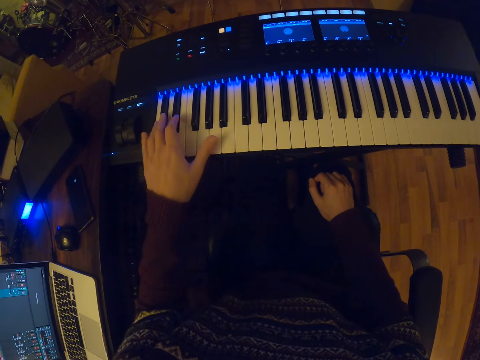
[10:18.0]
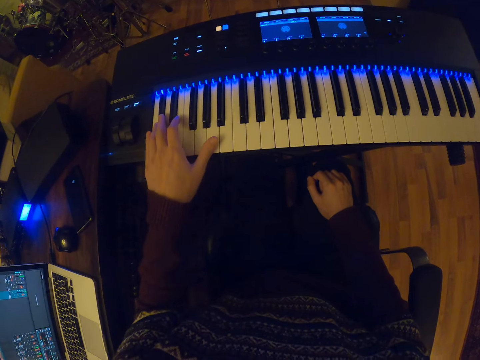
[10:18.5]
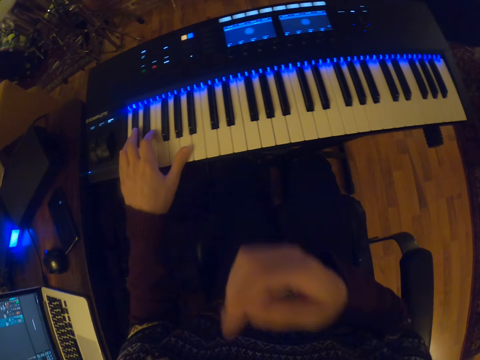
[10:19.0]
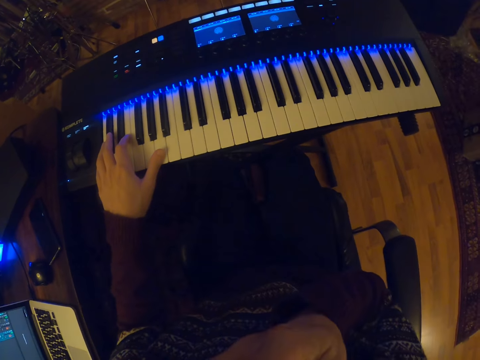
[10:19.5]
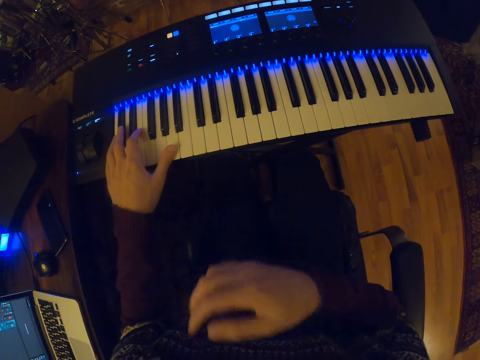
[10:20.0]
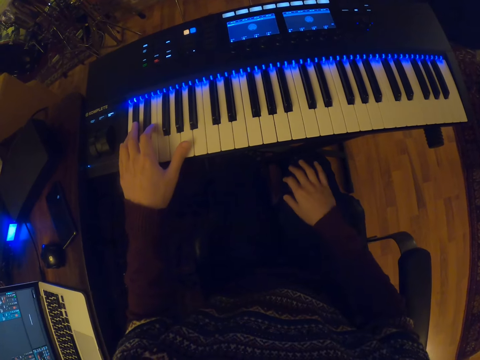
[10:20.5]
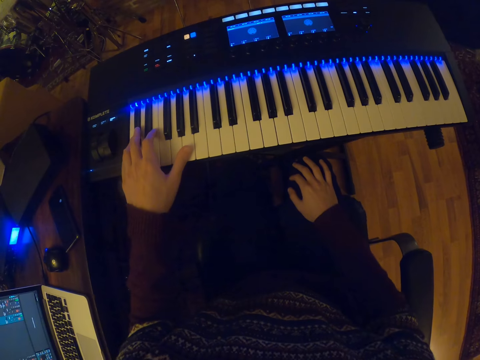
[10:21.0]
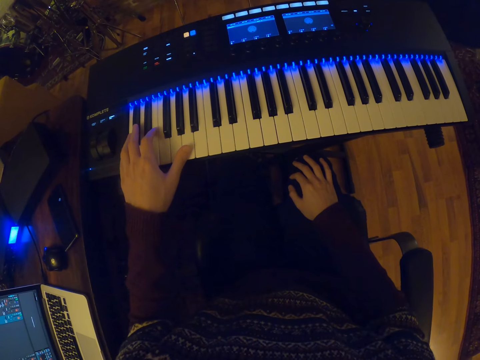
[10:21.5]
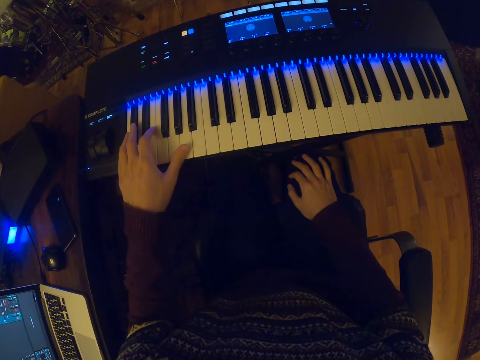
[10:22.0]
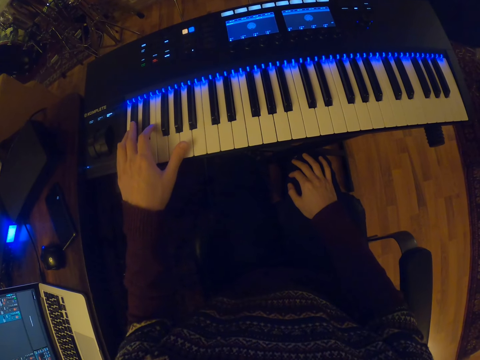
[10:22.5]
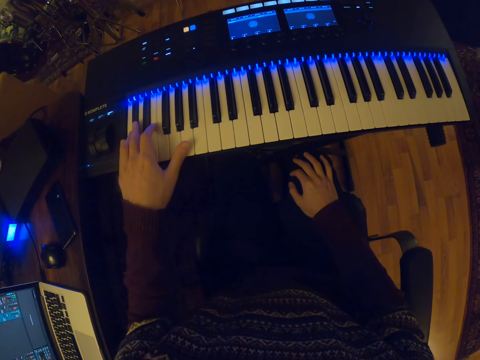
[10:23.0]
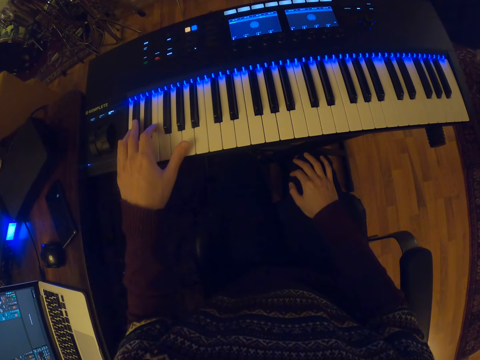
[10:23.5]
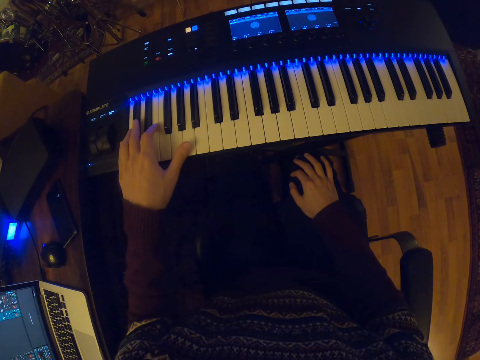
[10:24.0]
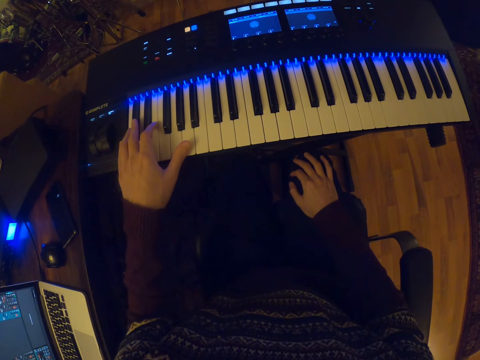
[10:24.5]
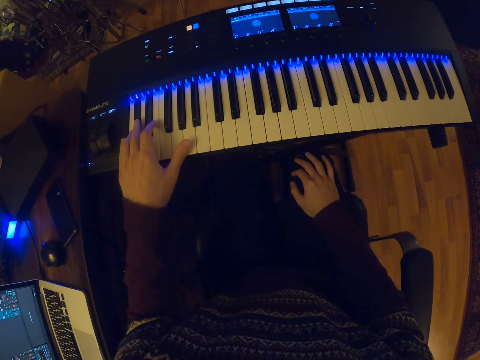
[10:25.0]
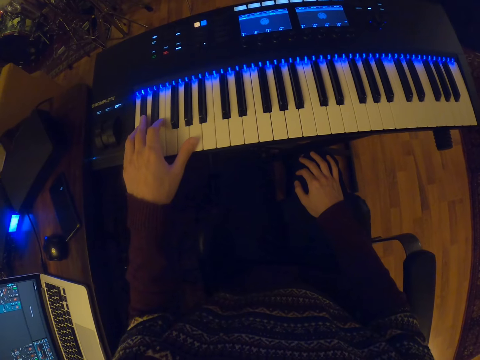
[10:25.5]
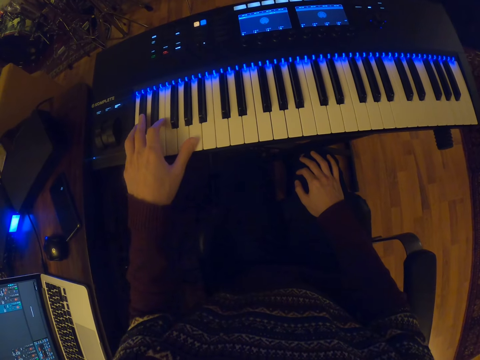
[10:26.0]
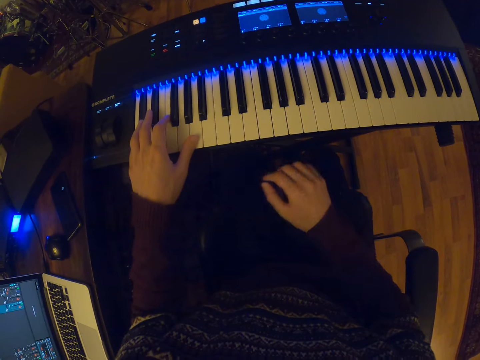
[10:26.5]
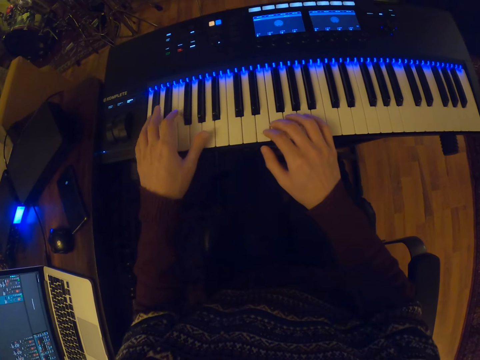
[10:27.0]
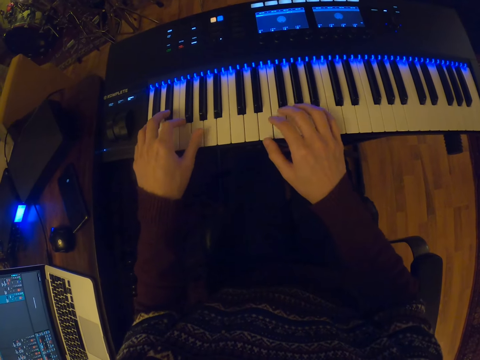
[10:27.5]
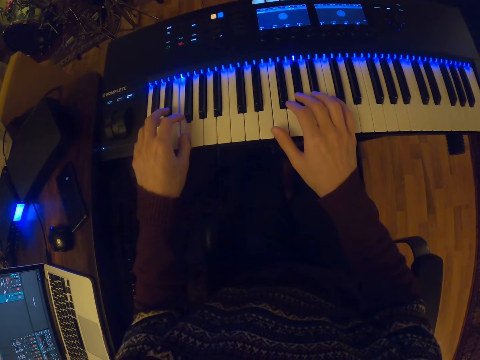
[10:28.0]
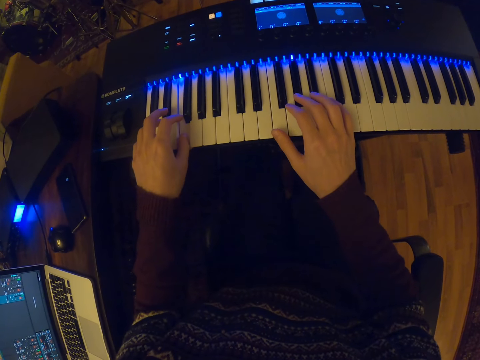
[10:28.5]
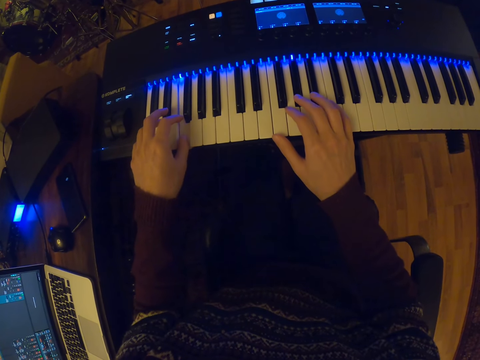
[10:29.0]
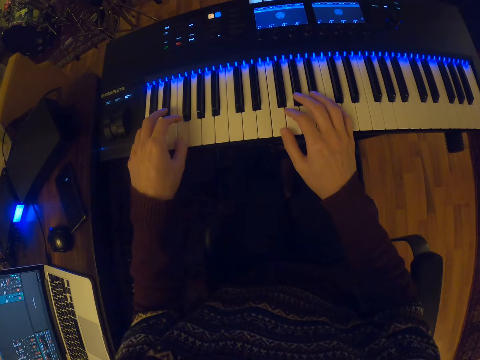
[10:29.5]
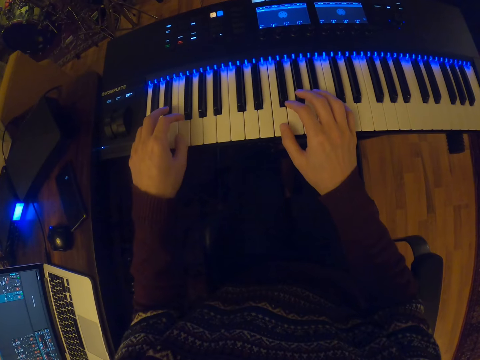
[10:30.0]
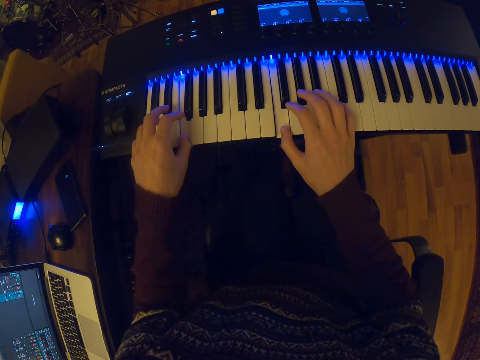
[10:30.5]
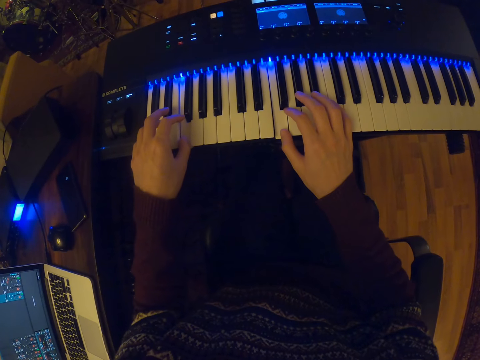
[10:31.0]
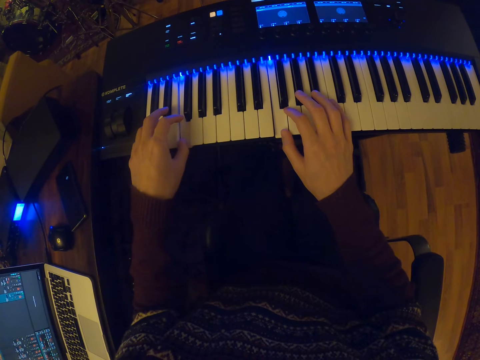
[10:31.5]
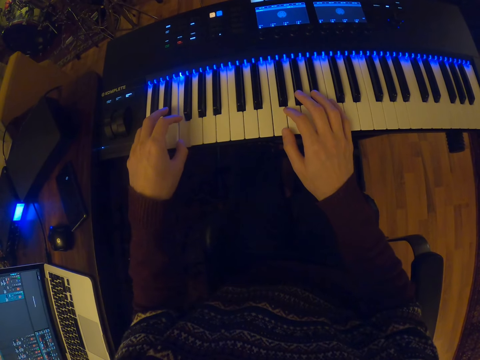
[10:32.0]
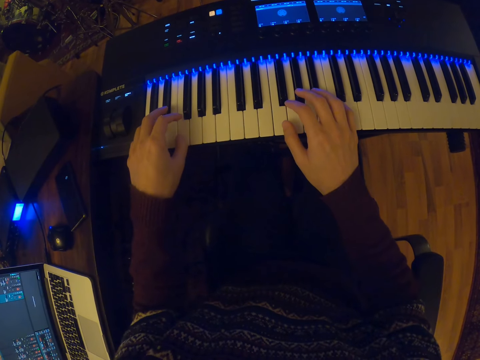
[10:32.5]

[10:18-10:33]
The camera wearer lifts his right hand towards his face. He touches his right lap with his right hand. He plays a piano with his left hand. He plays the keyboard on the stand with both hands.

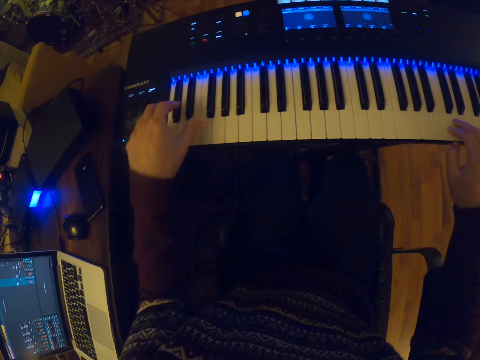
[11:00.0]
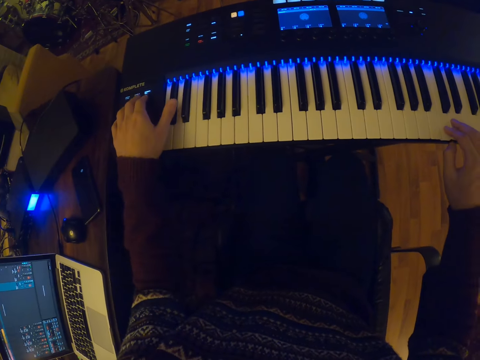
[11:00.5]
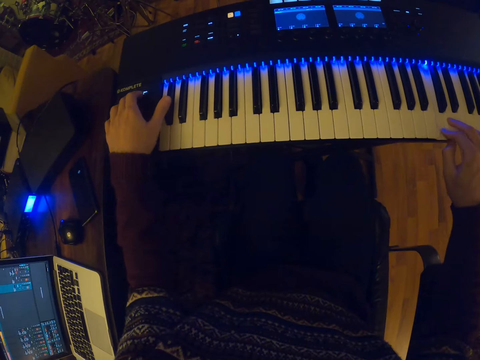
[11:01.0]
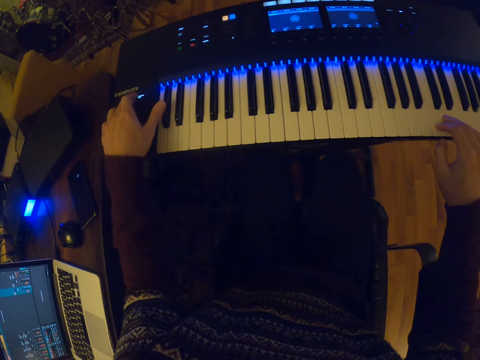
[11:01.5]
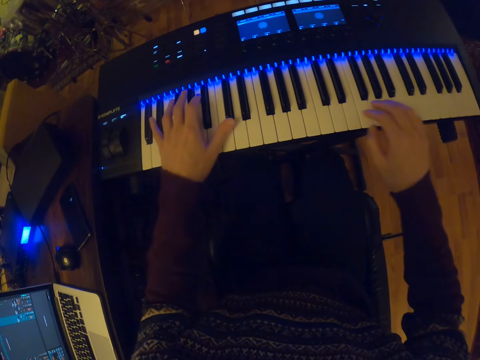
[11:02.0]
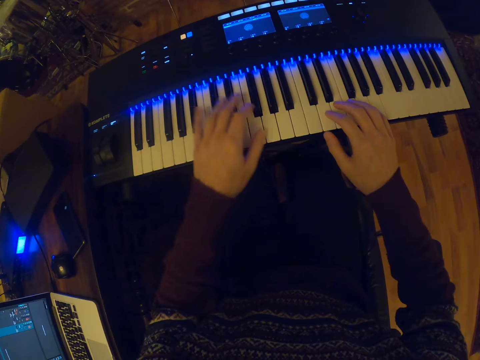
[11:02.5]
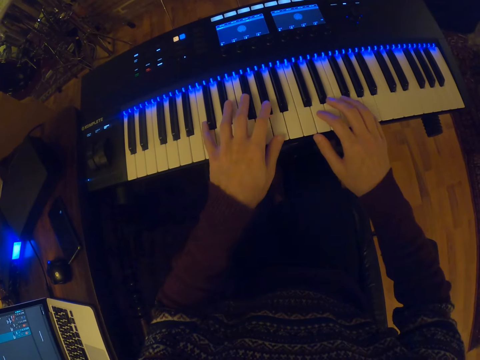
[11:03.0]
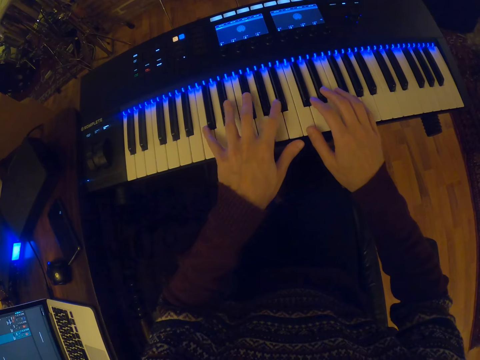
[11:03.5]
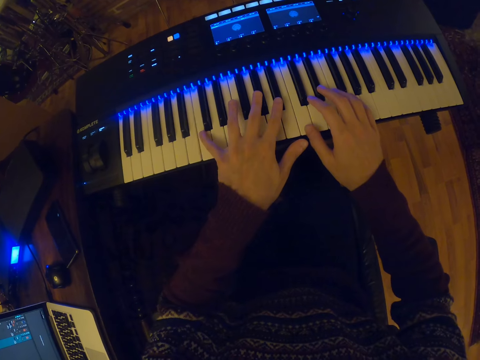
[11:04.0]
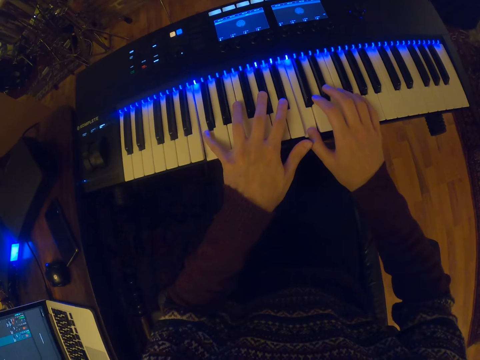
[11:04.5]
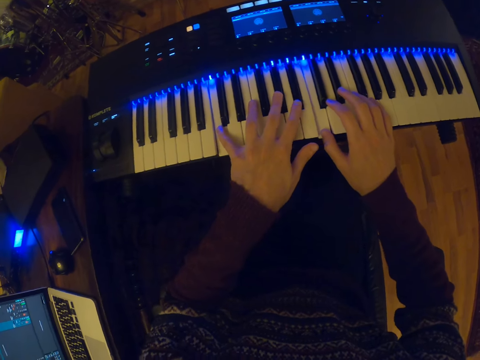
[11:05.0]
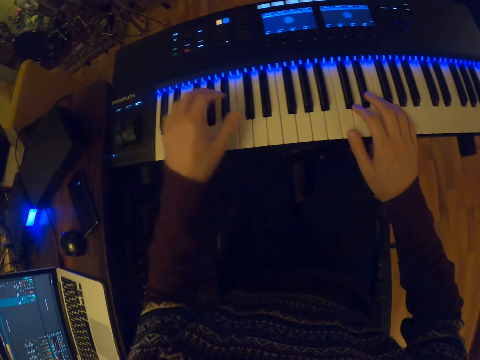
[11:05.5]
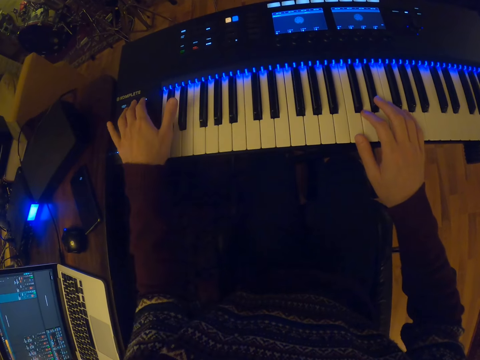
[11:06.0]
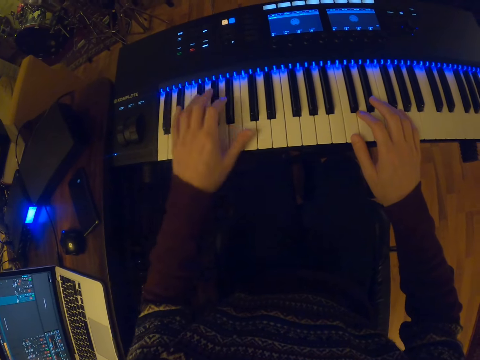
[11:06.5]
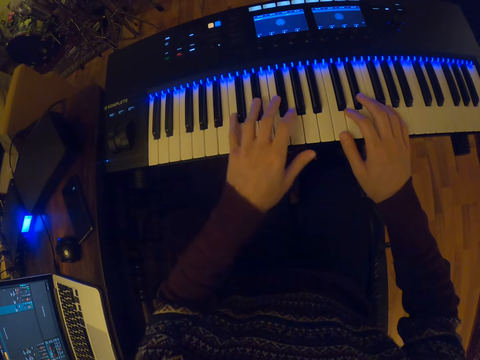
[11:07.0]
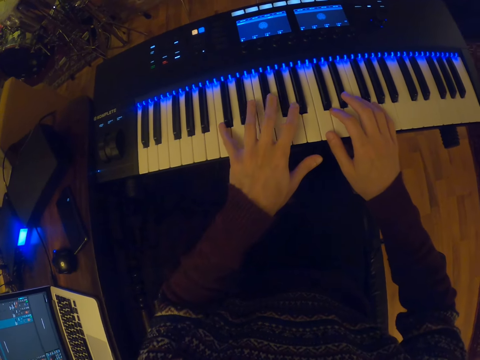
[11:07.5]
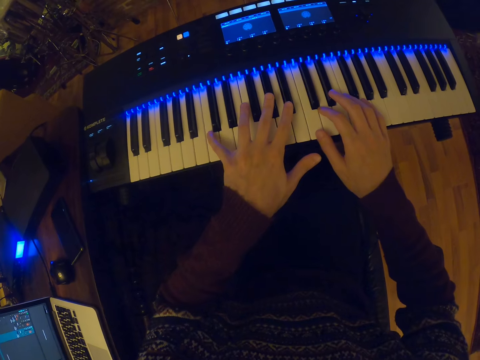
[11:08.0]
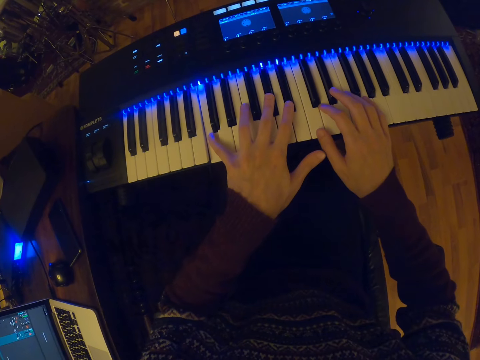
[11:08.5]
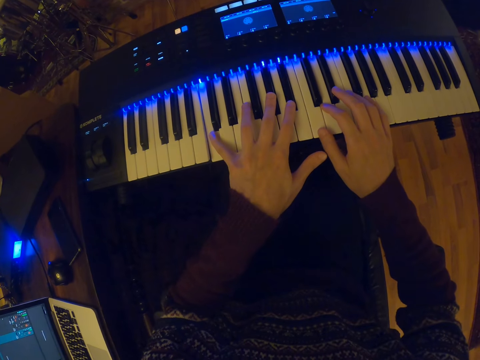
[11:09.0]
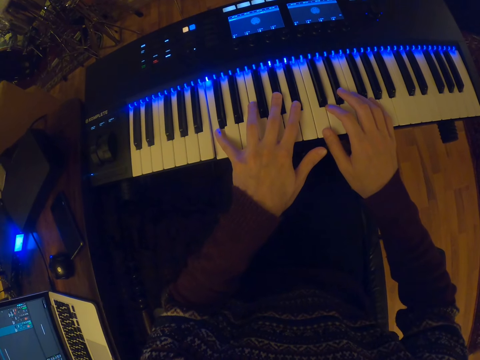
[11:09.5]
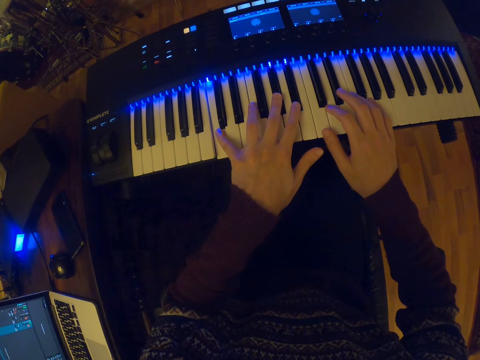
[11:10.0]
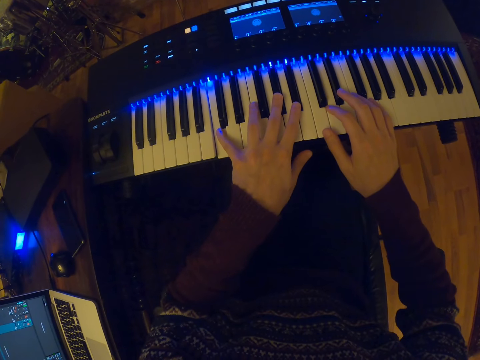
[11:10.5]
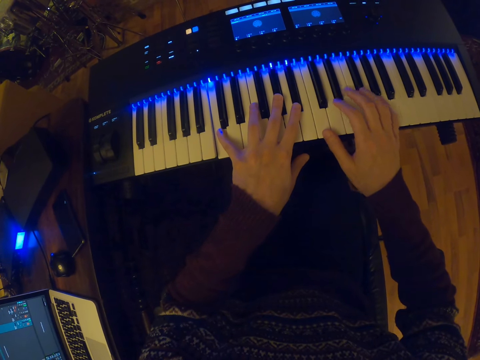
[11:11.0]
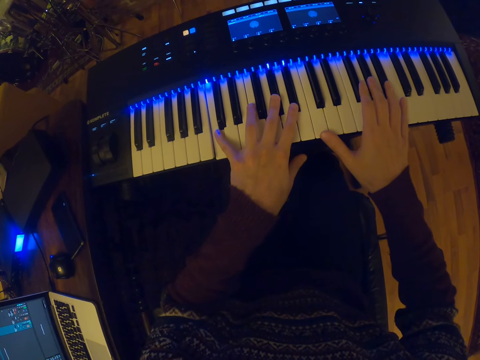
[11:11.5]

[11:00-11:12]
The camera wearer adjusts the piano keys with the left hand. They play the piano with both hands. They adjust the piano keys with the left hand. They play the piano with both hands.
